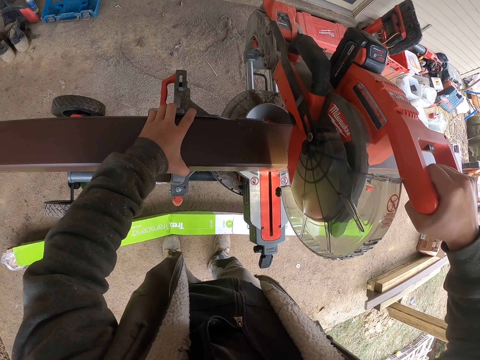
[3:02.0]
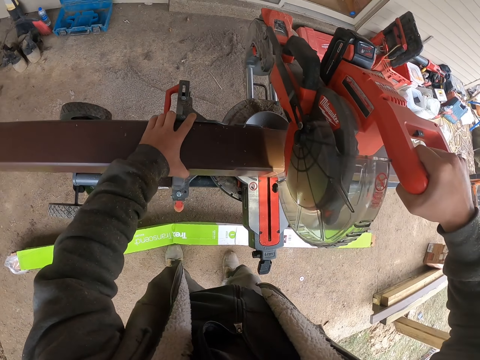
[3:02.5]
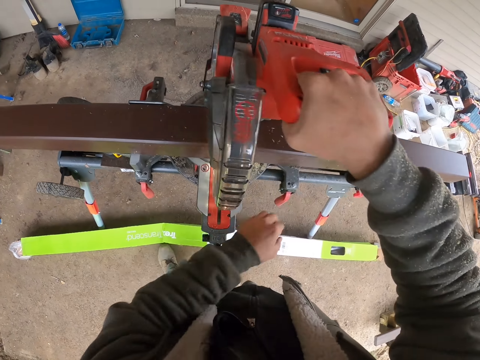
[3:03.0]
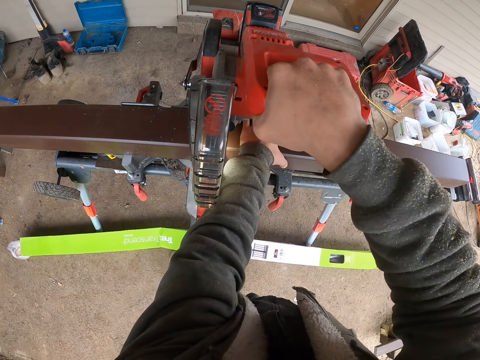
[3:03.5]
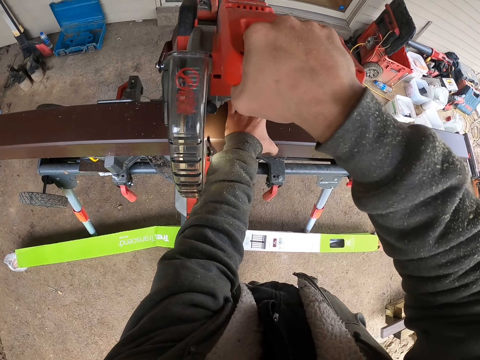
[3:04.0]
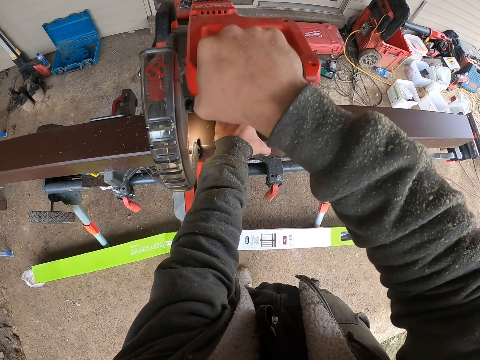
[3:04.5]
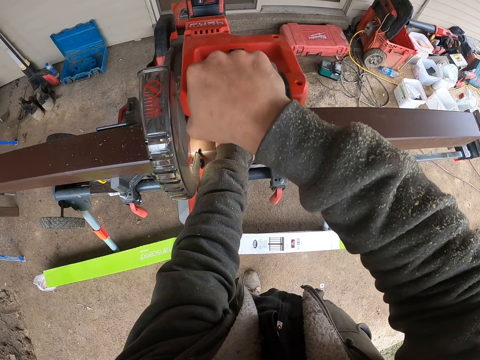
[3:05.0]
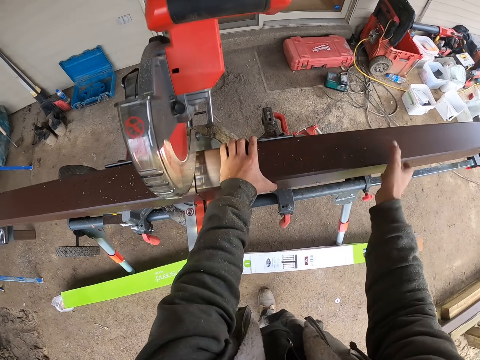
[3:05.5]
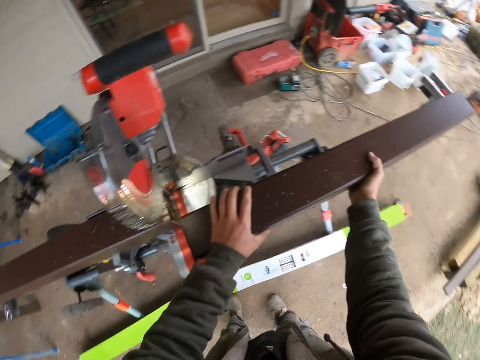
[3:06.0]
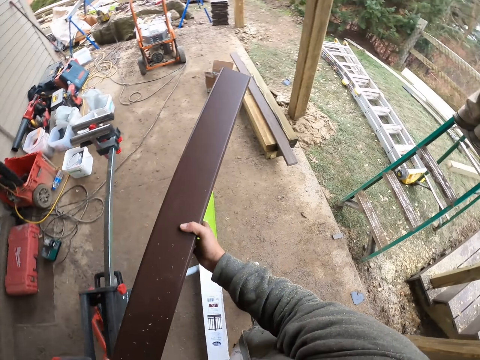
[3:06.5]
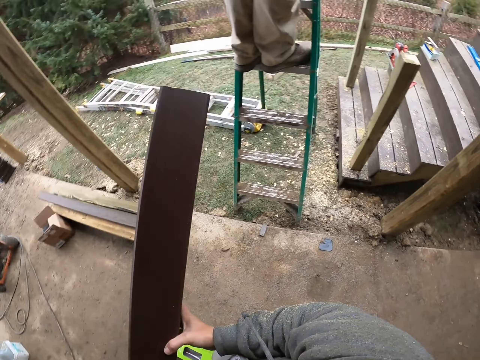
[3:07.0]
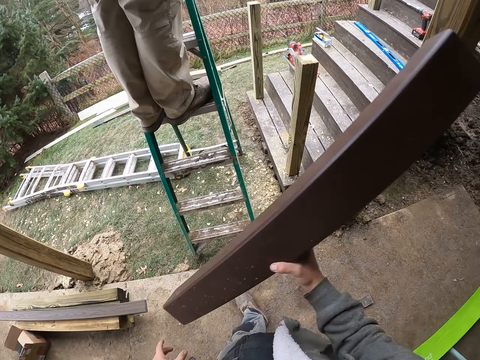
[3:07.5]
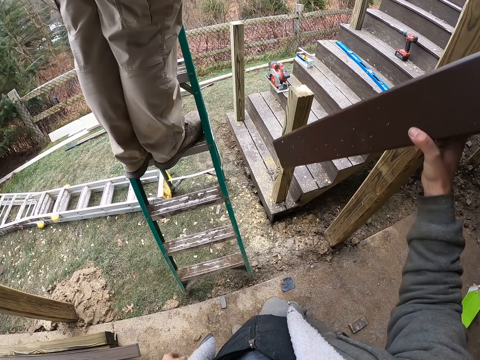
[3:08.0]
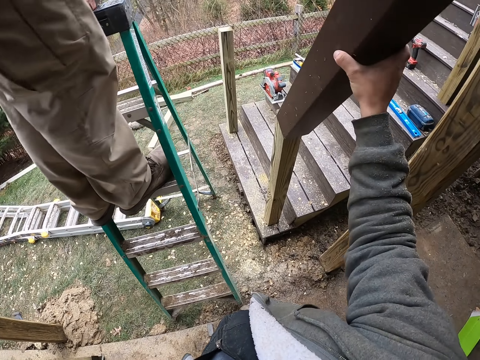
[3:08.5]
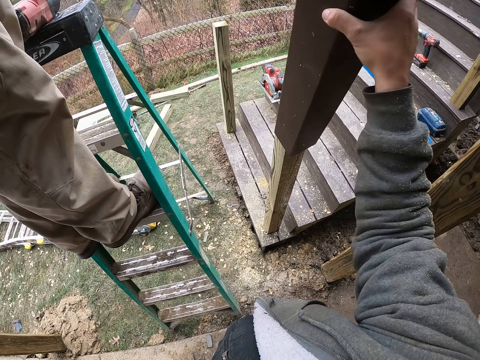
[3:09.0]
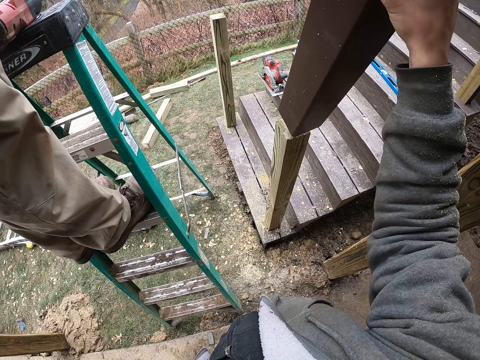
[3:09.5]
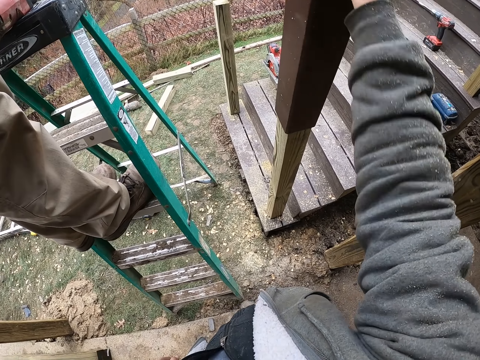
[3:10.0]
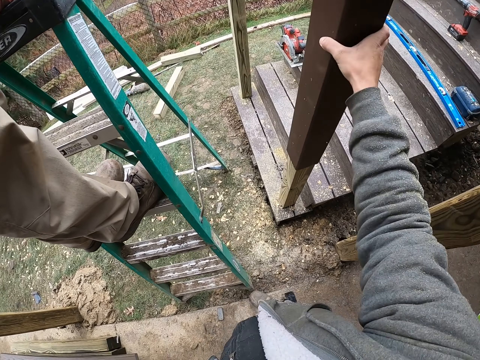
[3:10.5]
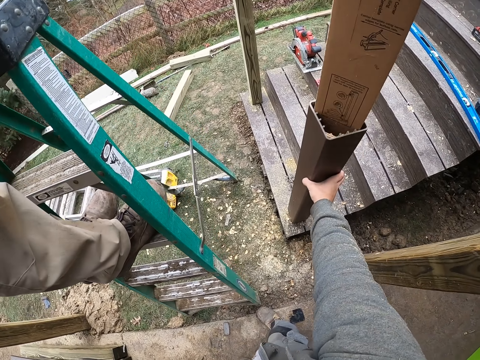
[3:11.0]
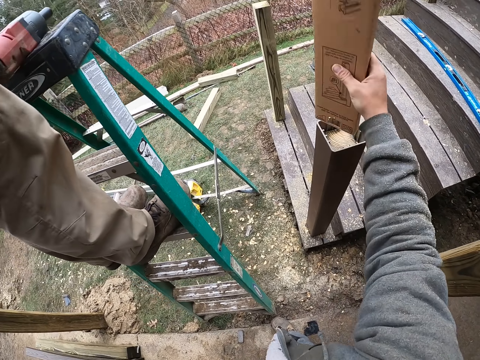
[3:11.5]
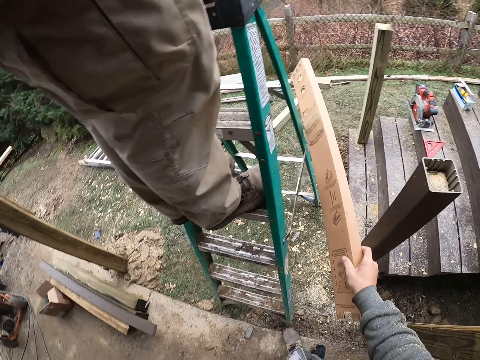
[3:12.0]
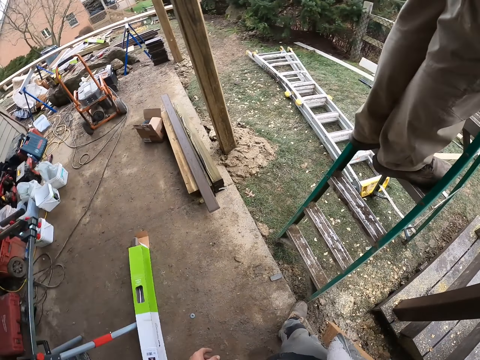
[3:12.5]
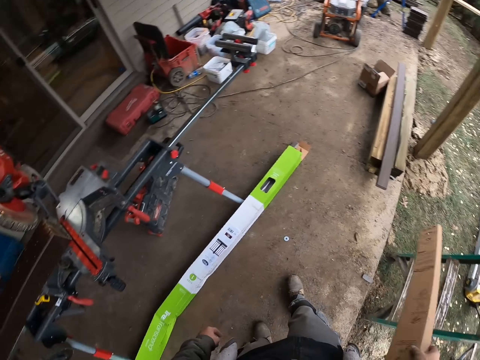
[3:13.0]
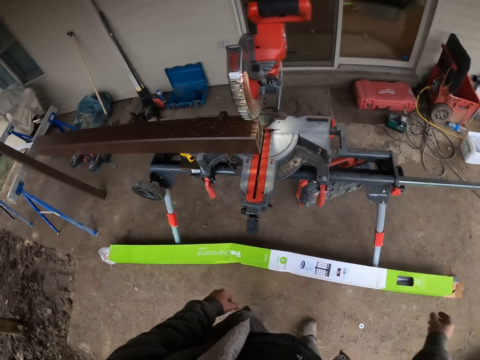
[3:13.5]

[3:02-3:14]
The camera wearer picks up the wood. They put the wood on another wood. They throw a box.

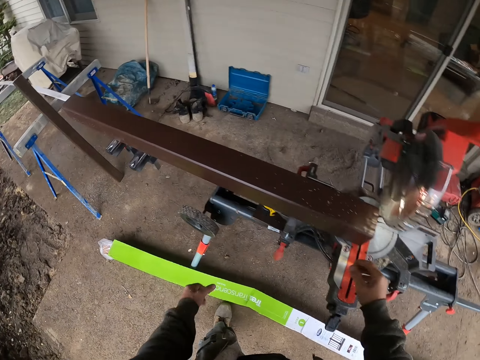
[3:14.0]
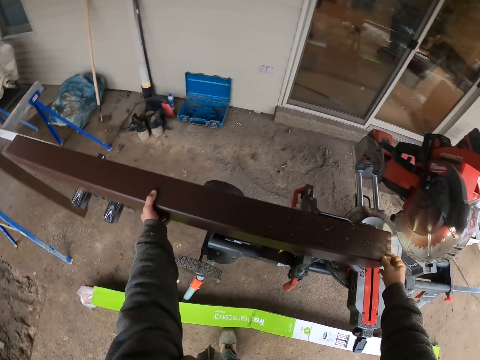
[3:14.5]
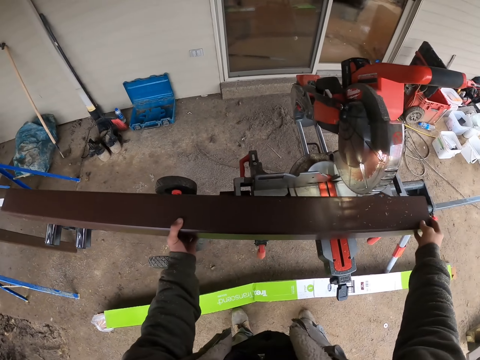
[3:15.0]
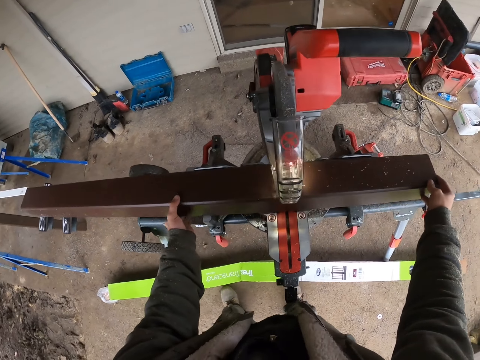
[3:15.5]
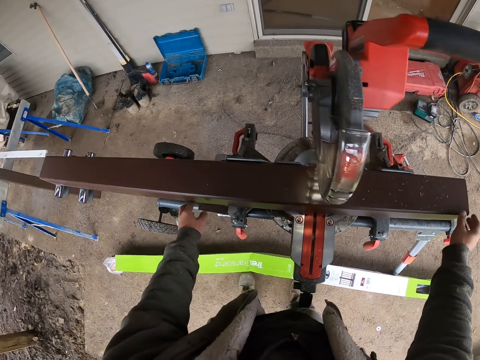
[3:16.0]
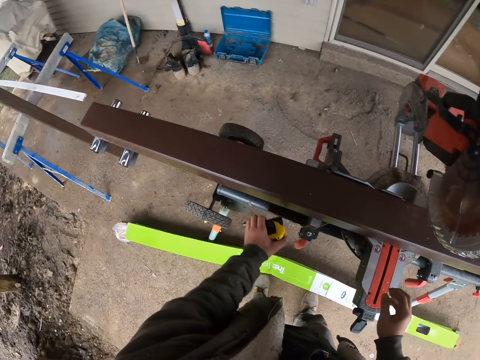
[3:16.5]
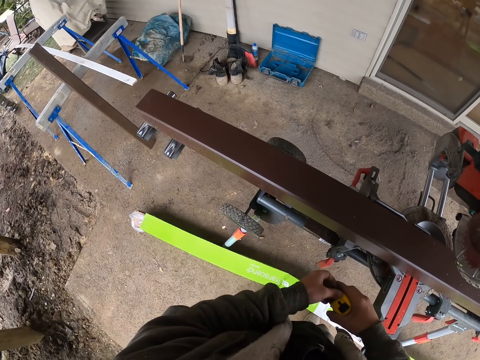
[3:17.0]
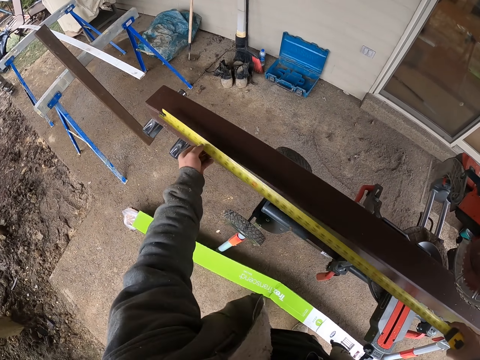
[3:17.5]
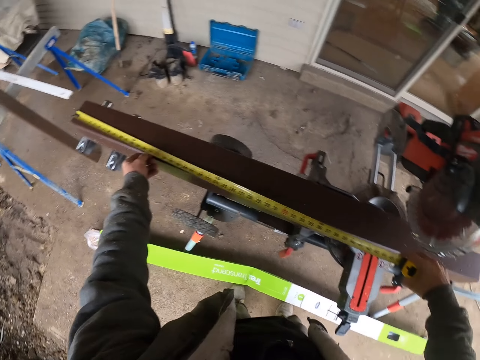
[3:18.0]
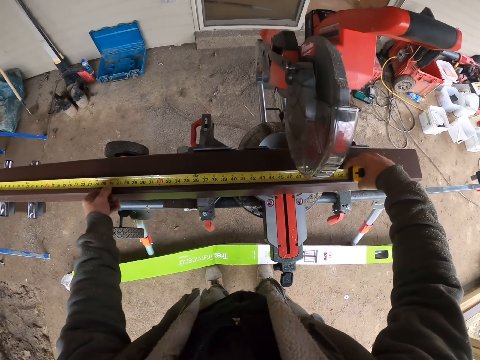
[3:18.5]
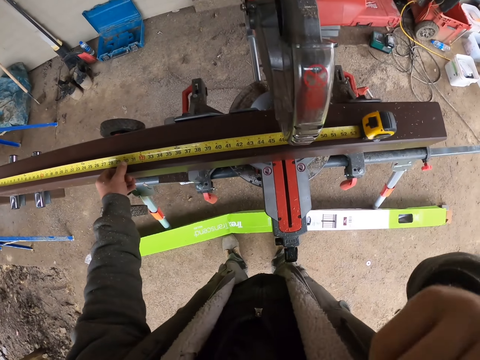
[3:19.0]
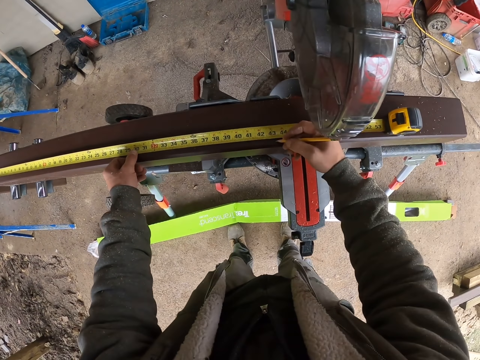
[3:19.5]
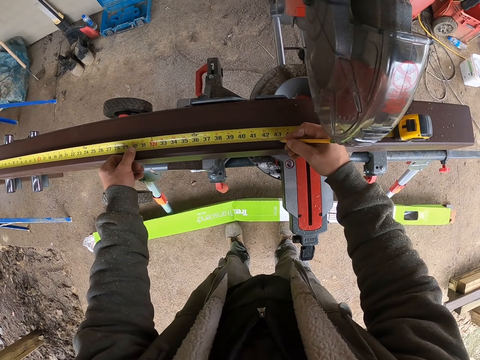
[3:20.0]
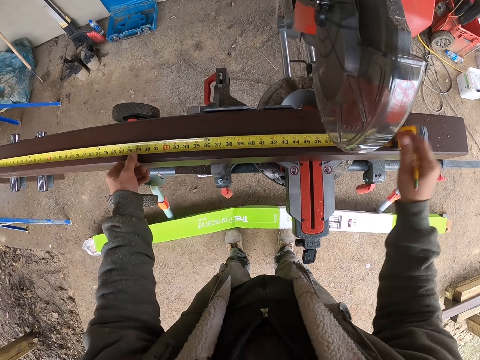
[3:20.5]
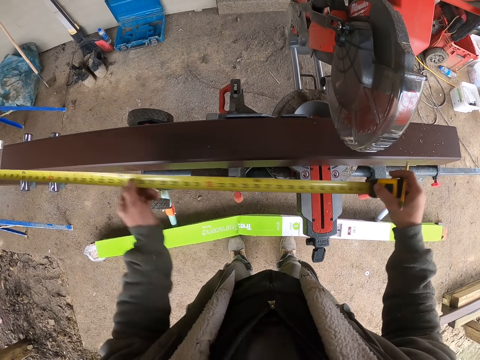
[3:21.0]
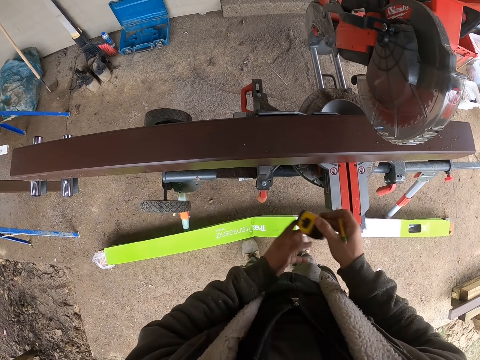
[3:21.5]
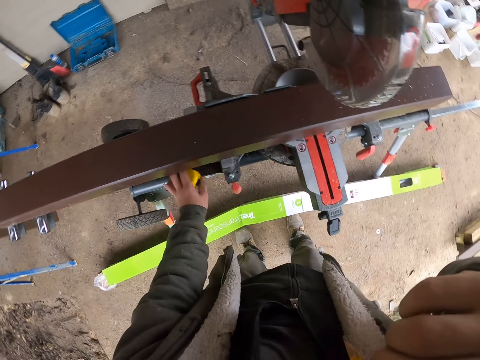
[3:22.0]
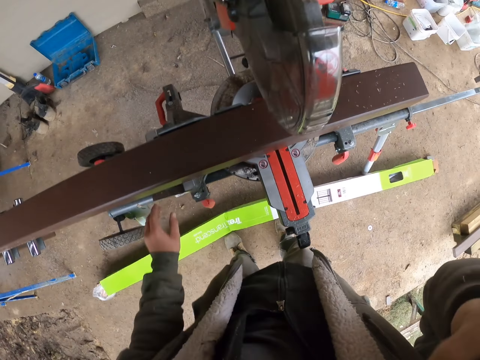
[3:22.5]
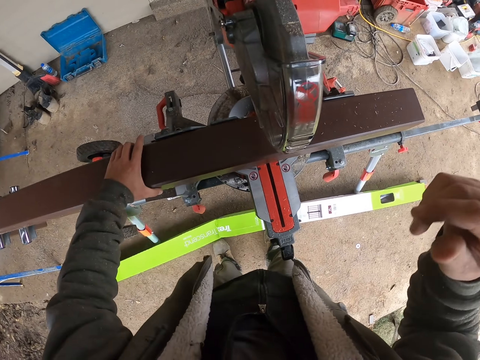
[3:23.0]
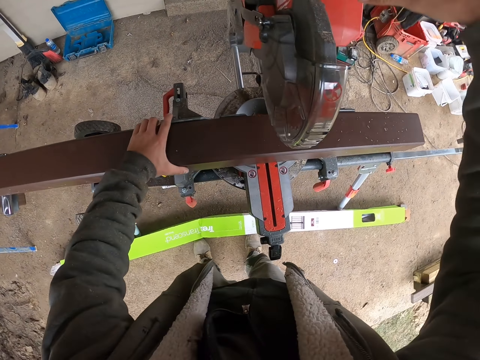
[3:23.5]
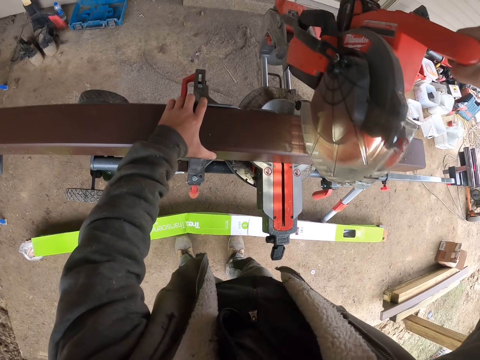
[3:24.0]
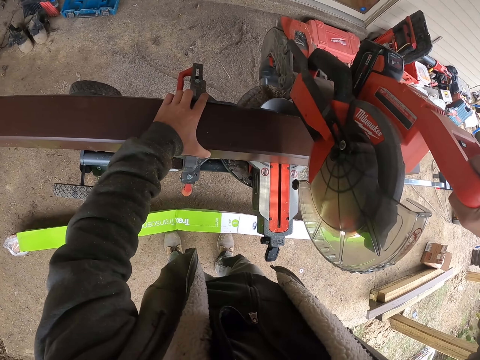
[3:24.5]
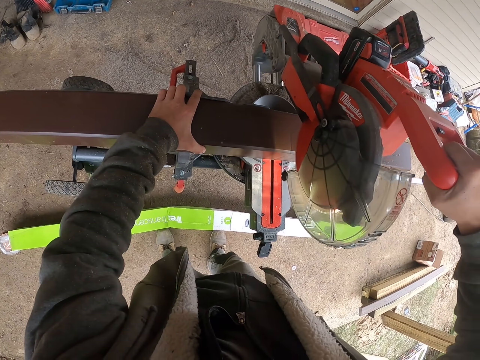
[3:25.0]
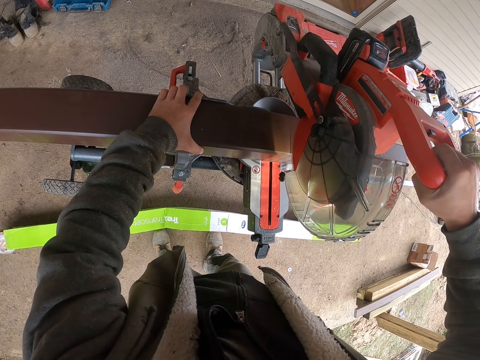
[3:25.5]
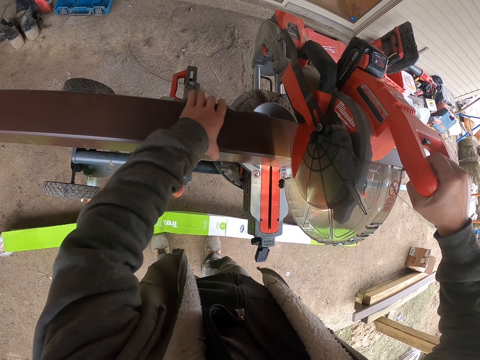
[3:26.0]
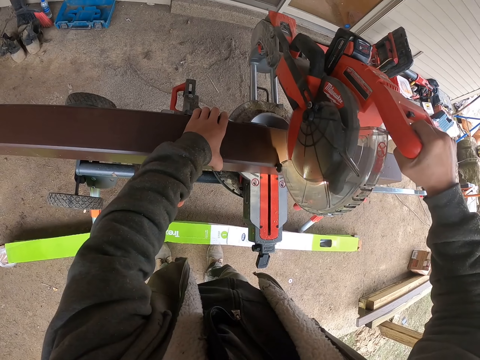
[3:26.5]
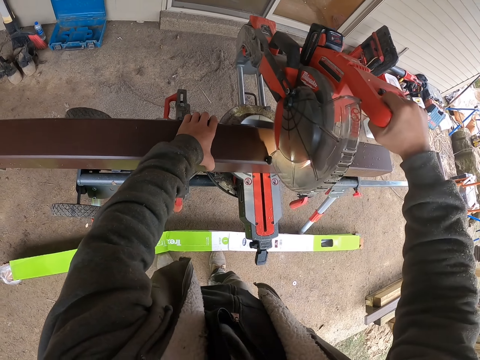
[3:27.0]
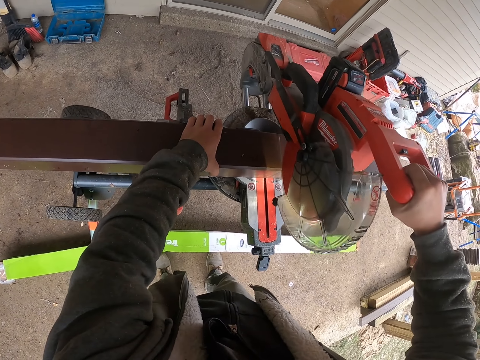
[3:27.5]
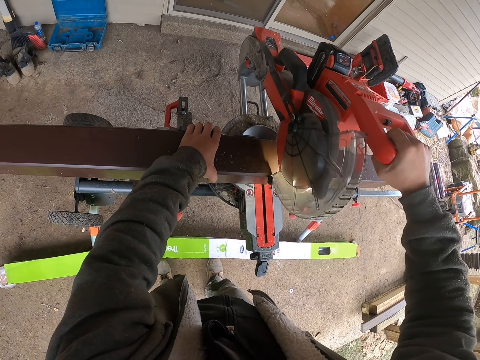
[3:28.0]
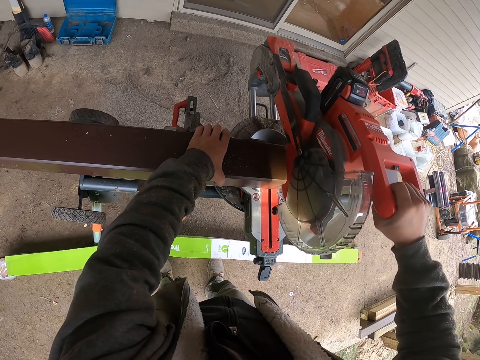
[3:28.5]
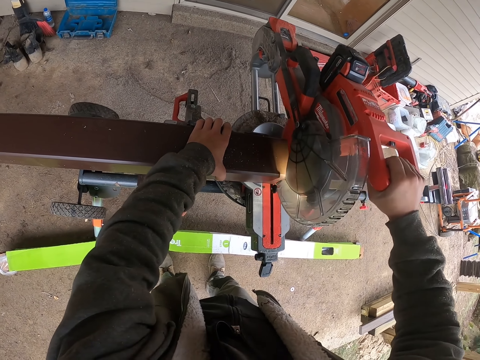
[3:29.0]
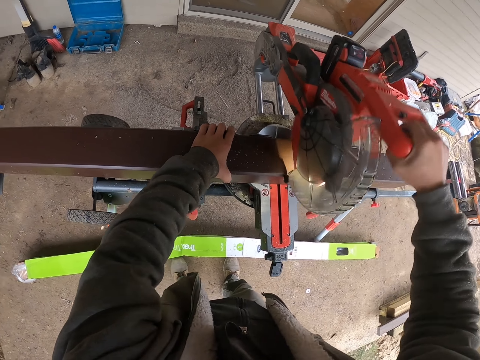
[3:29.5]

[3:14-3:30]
The camera wearer adjusts the wood. They pick up a tape measure. They measure the wood with the tape measure. They mark a point on the wood with a pencil. They put the tape measure aside. They cut the wood with the wood cutter.
